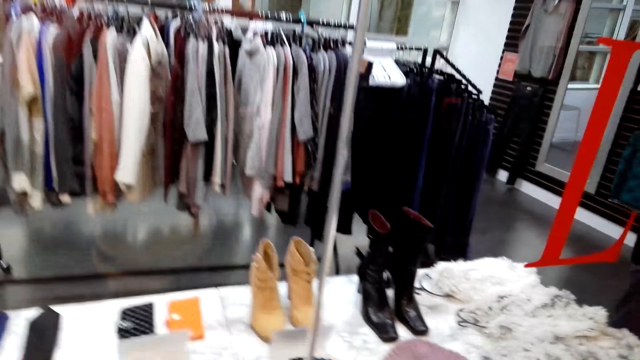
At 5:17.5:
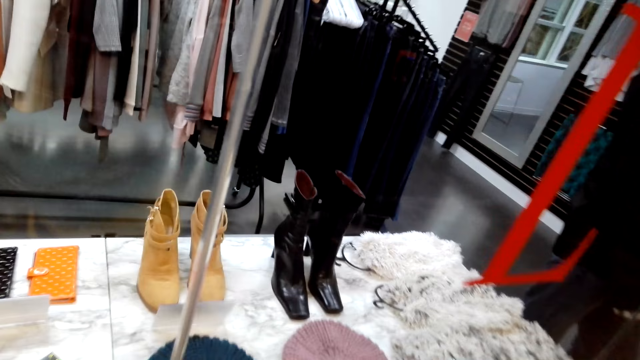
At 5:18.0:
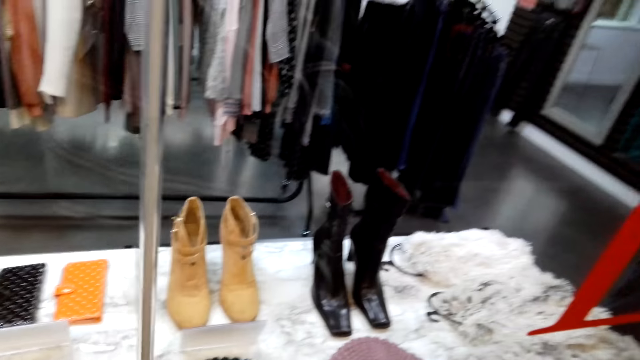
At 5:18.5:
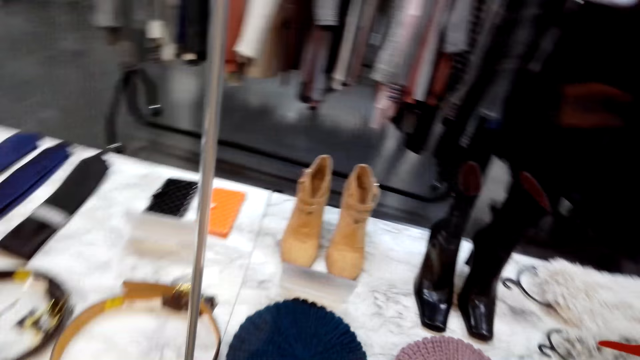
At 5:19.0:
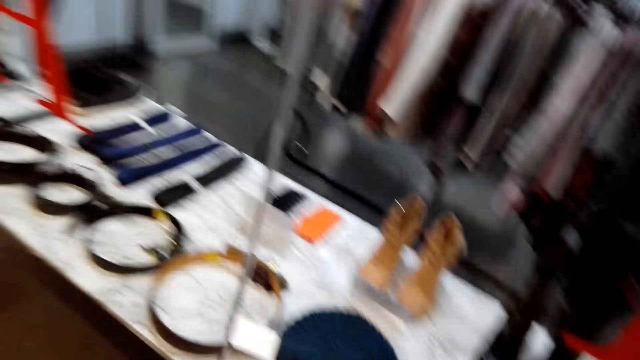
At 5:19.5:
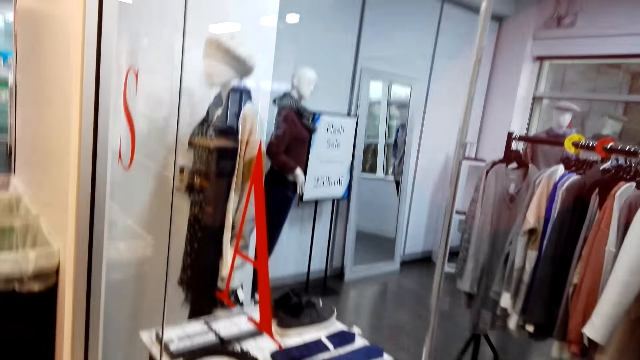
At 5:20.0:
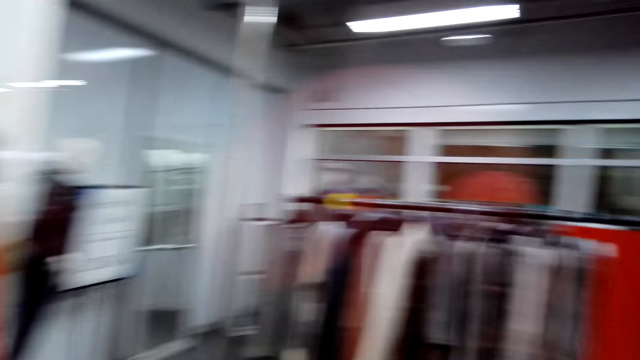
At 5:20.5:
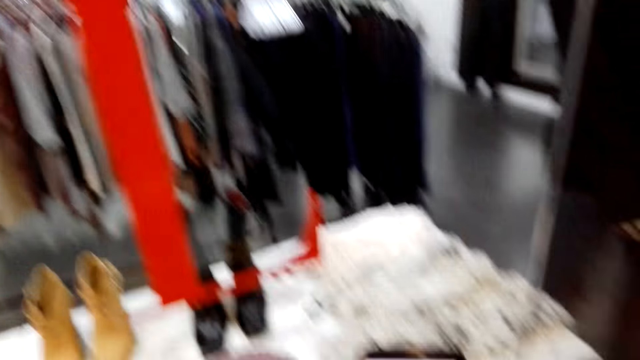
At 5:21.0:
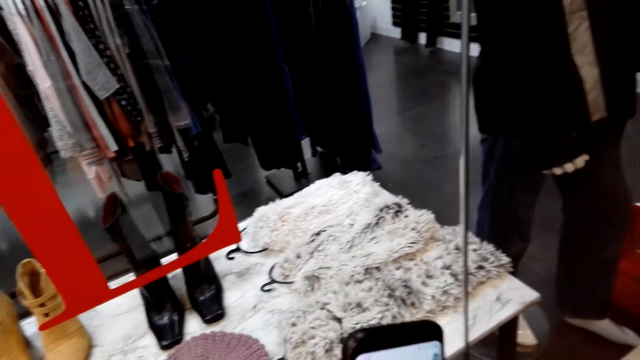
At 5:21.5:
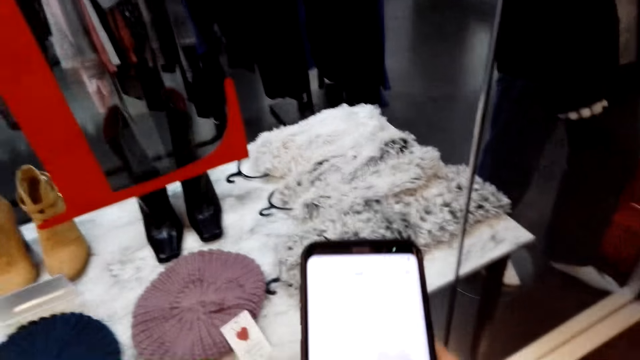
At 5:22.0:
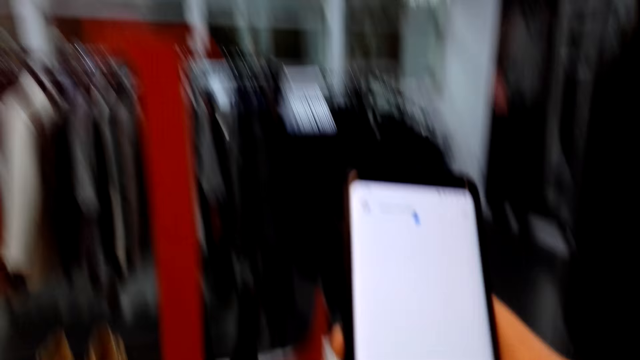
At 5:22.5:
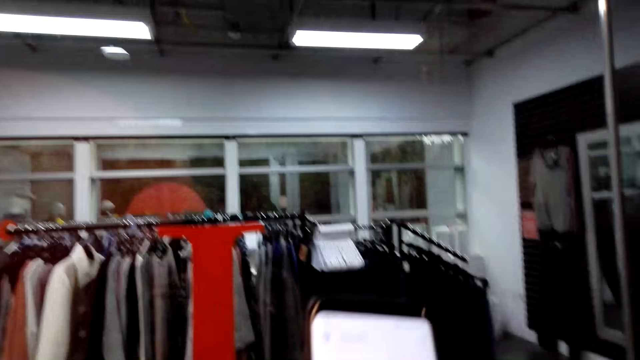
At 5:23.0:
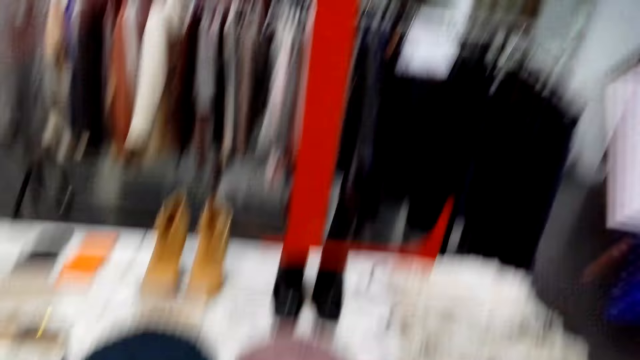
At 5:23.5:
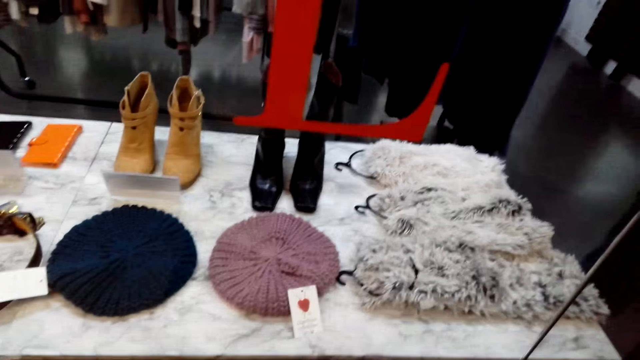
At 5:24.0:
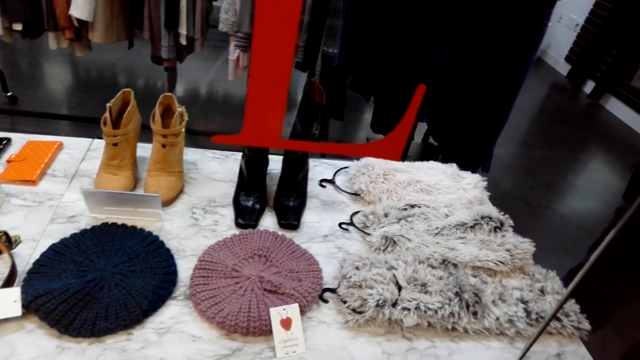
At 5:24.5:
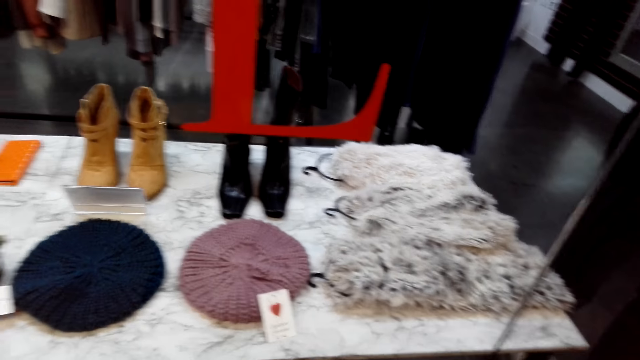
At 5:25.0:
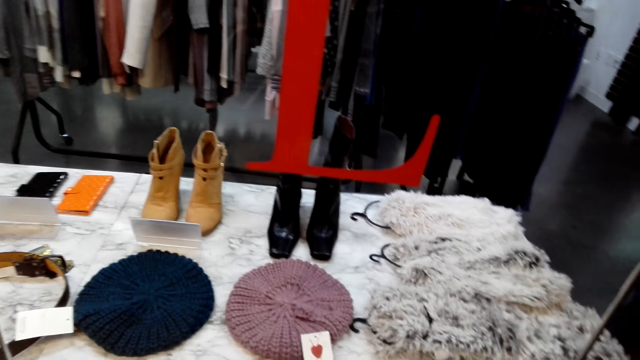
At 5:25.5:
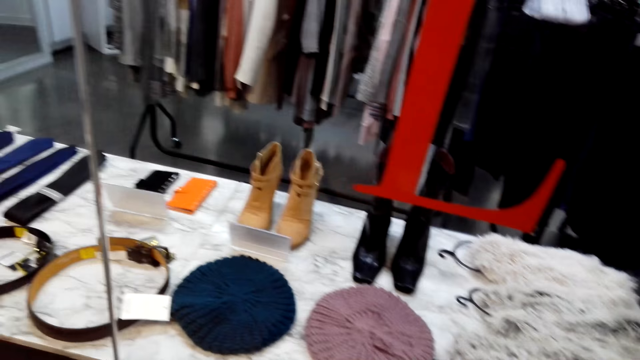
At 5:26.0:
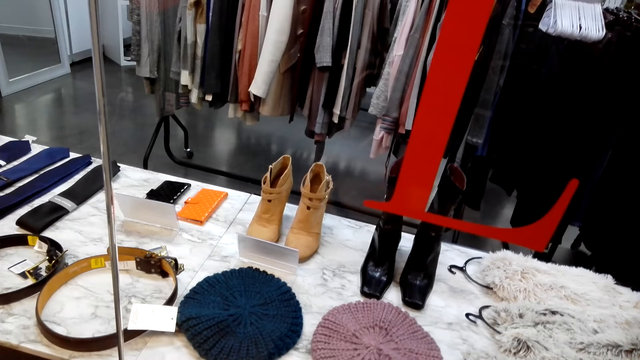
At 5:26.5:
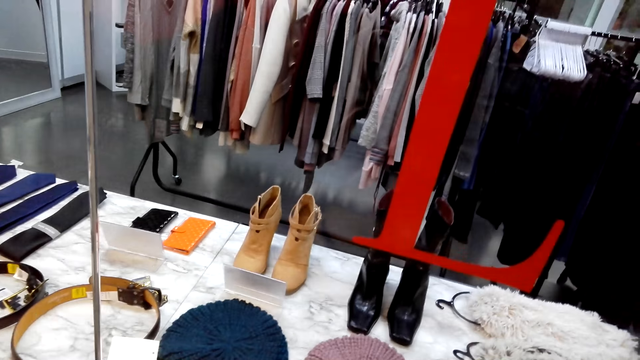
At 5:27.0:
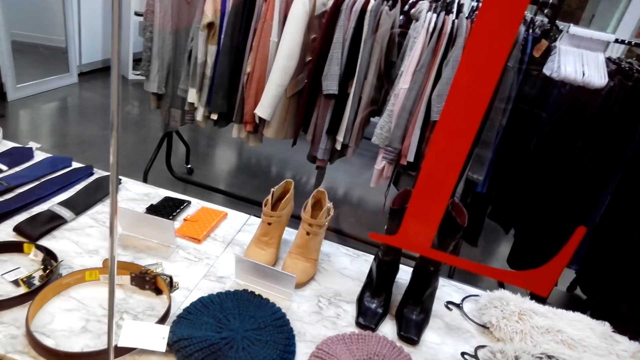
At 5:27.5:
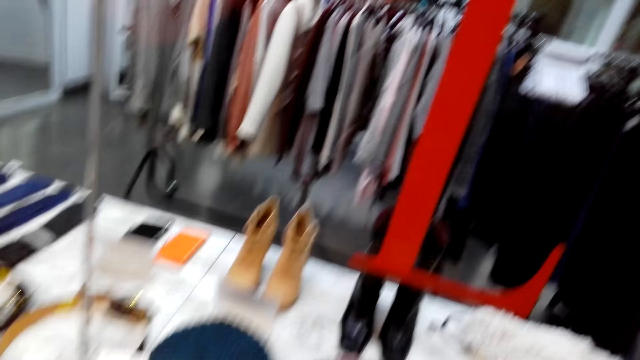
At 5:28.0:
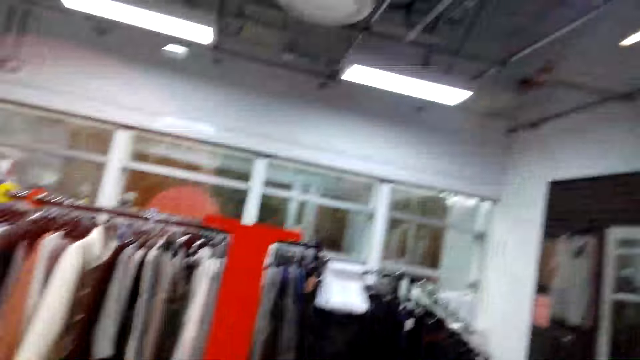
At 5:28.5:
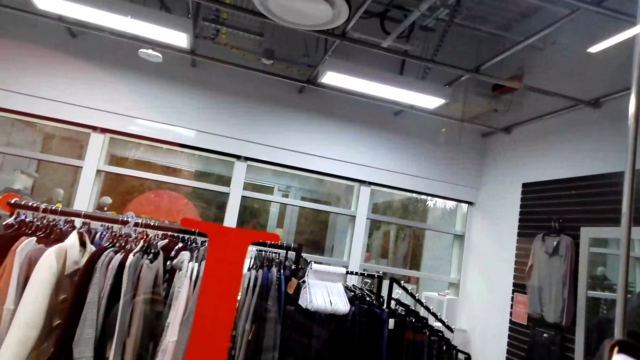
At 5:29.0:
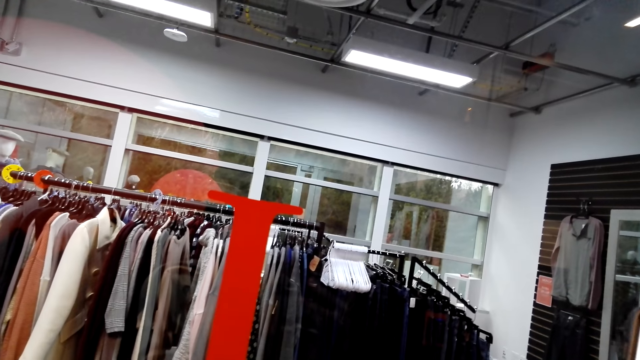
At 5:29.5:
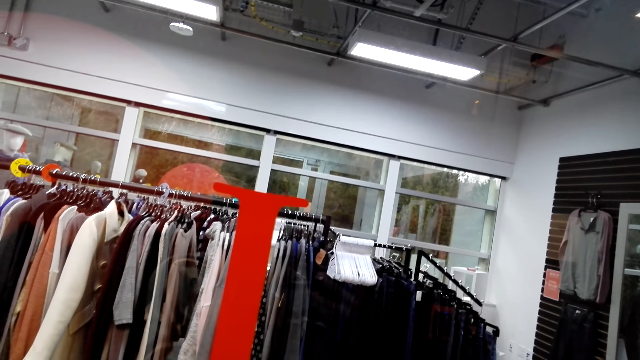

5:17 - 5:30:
The camera wearer walks in the room. They operate a phone. They walk in the room. They look around.

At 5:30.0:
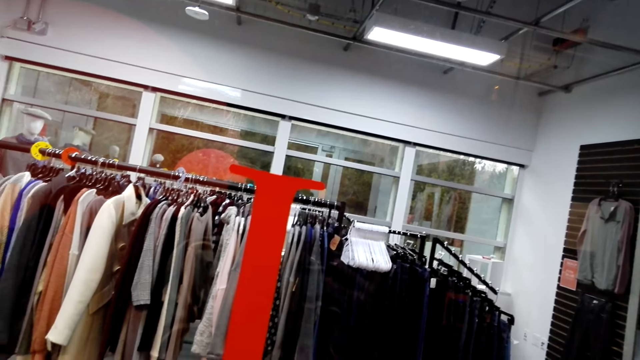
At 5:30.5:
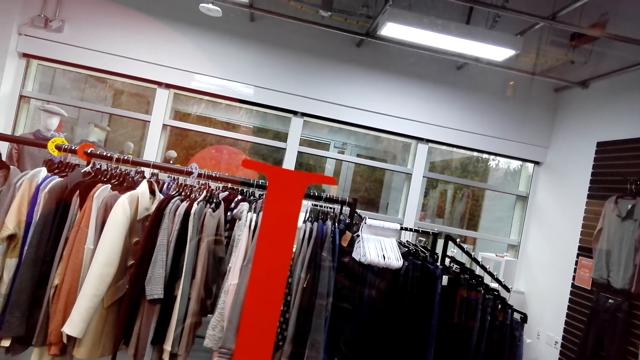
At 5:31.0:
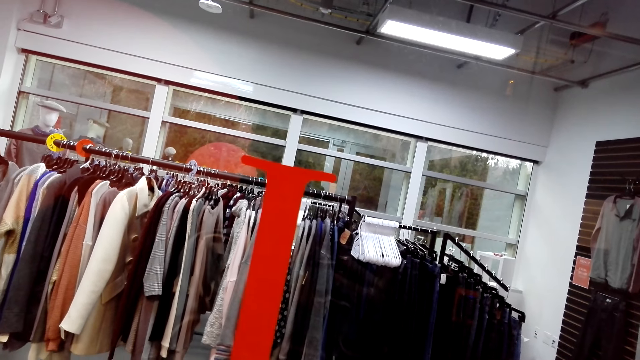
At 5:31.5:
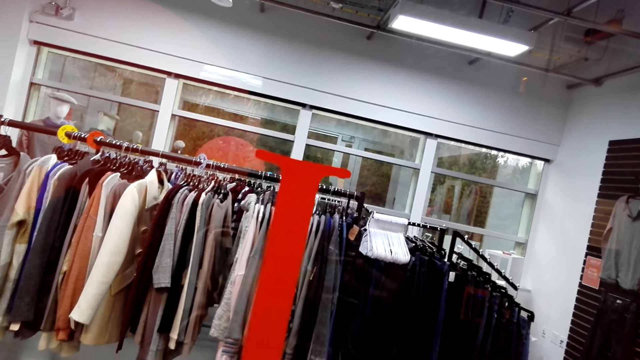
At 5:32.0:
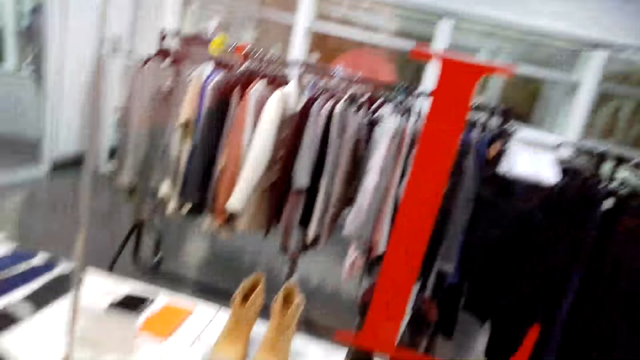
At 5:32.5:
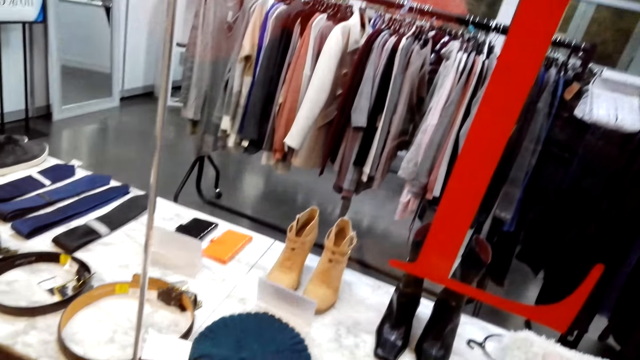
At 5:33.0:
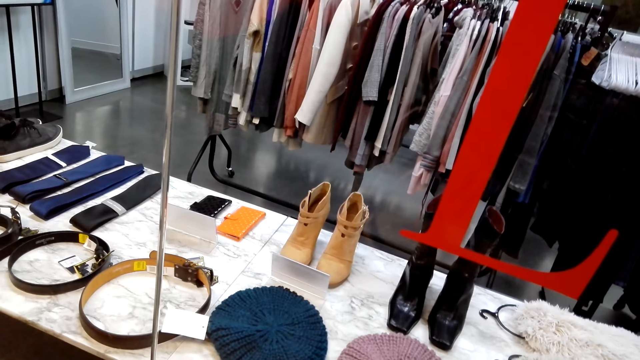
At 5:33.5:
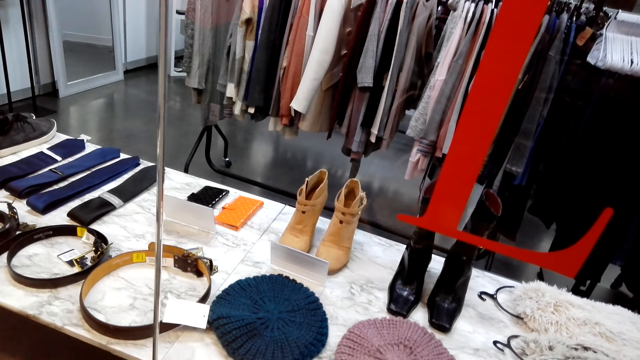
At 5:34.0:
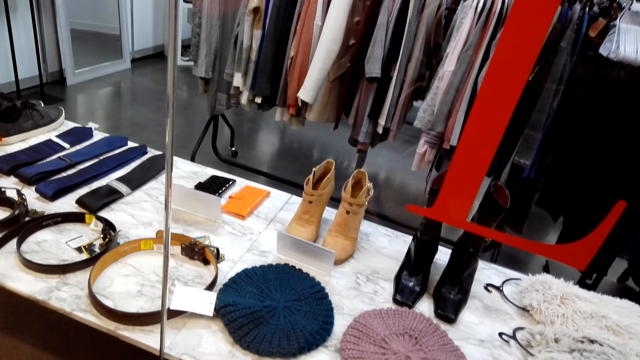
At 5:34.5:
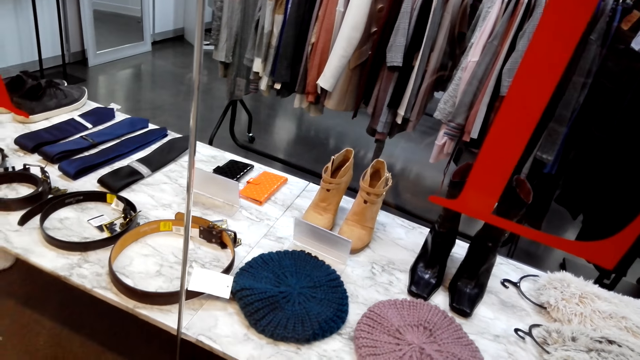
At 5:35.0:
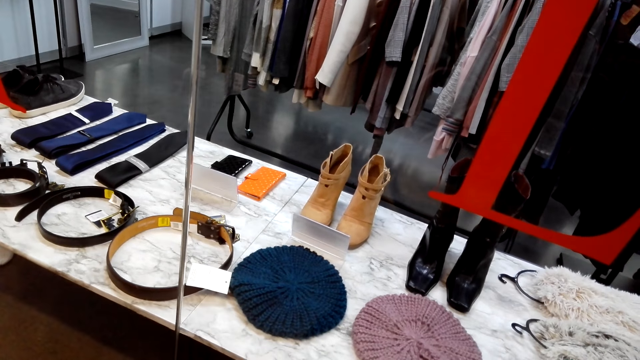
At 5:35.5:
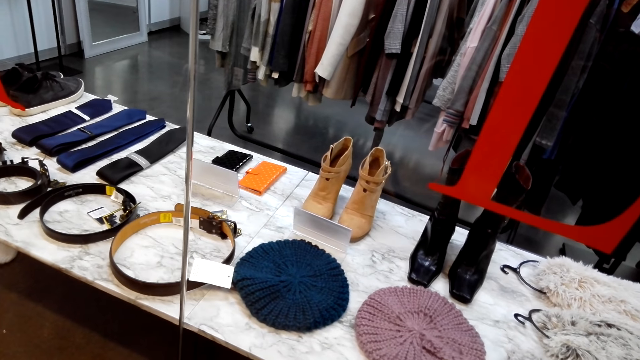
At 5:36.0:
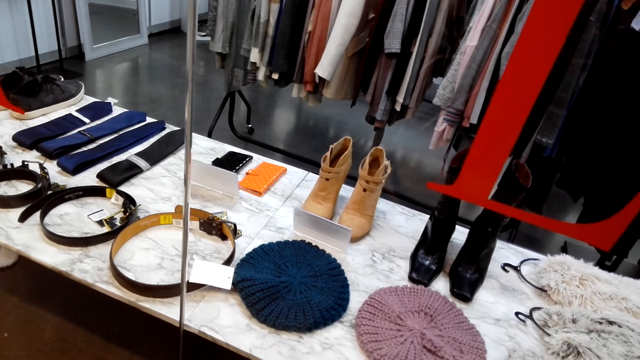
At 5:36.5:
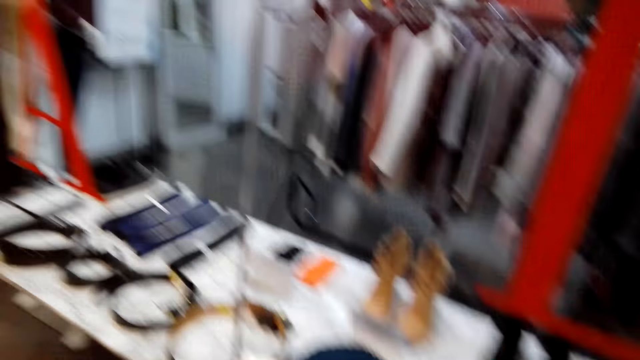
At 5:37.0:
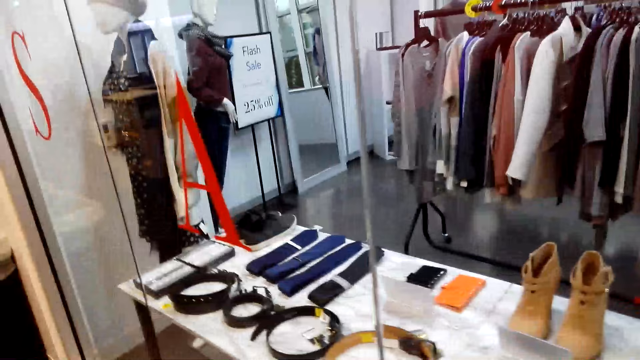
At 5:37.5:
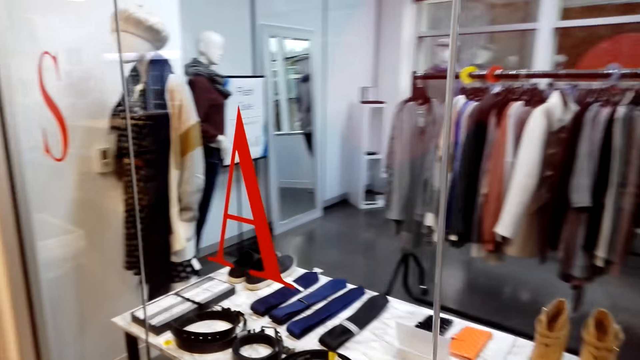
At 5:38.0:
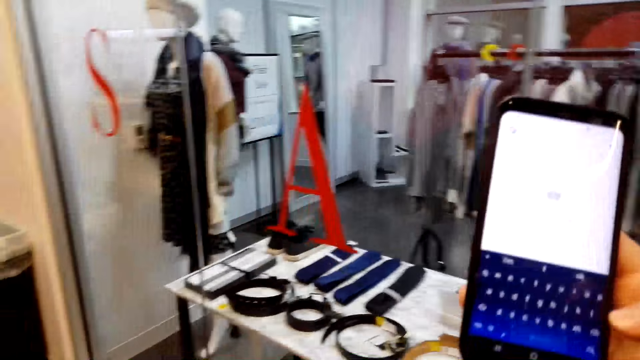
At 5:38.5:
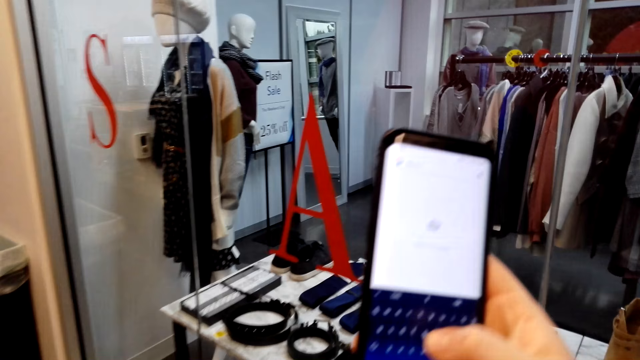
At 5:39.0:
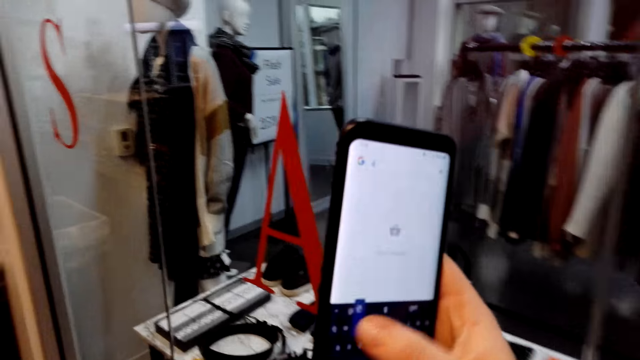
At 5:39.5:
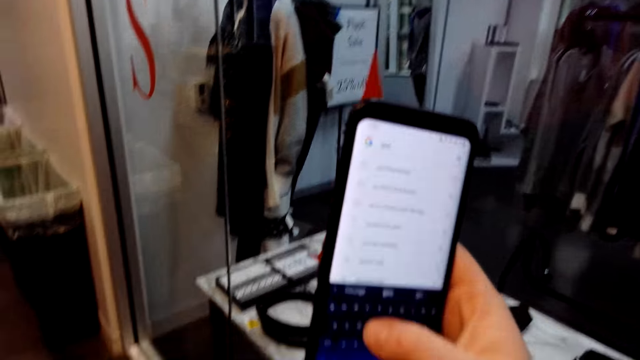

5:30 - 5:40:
The camera wearer operates a phone.
